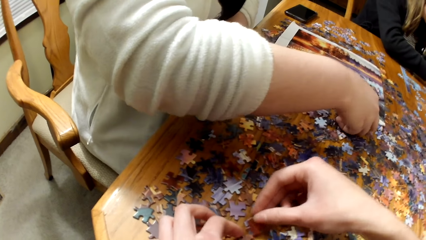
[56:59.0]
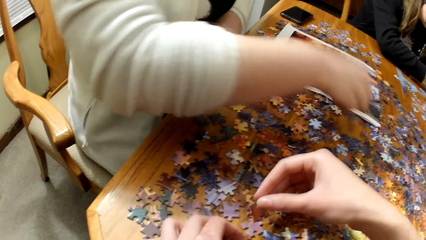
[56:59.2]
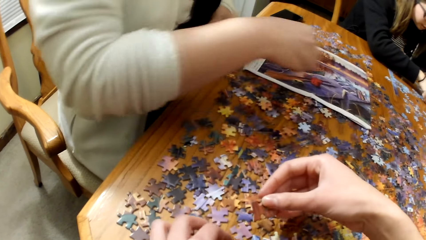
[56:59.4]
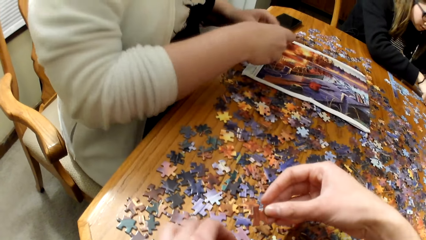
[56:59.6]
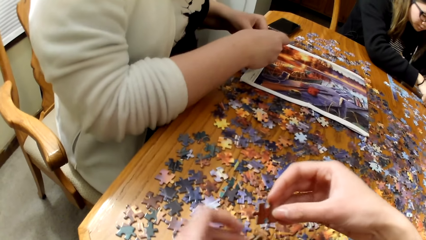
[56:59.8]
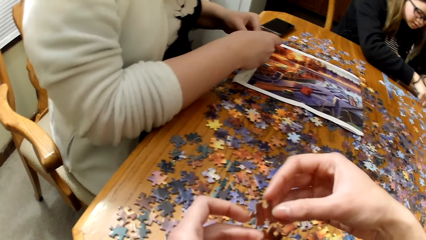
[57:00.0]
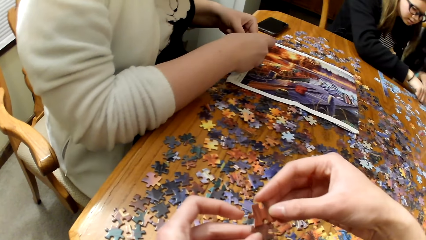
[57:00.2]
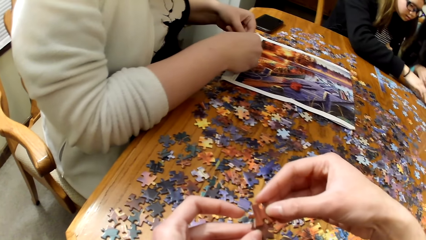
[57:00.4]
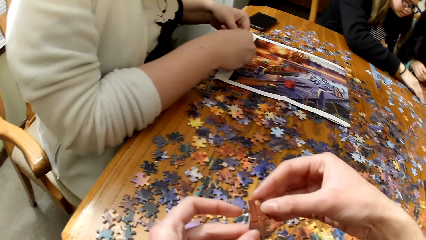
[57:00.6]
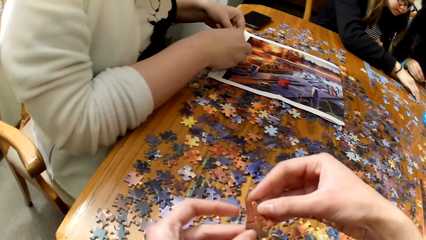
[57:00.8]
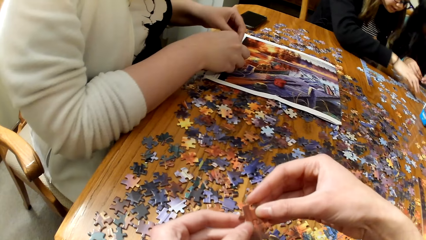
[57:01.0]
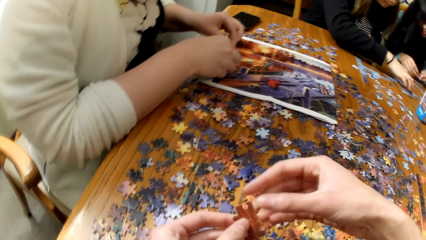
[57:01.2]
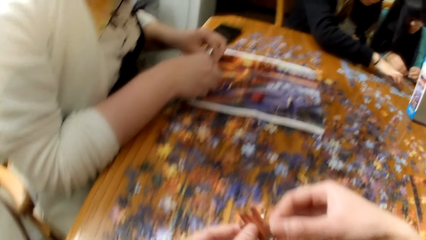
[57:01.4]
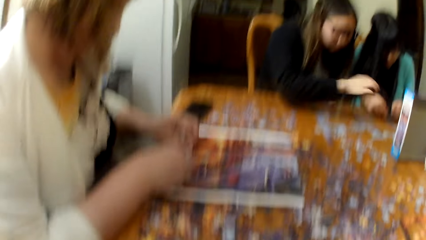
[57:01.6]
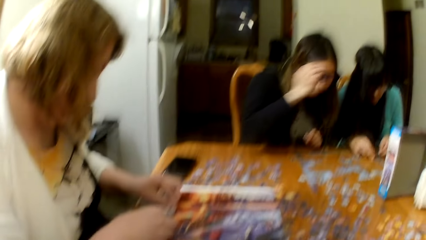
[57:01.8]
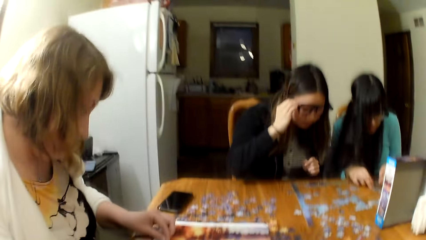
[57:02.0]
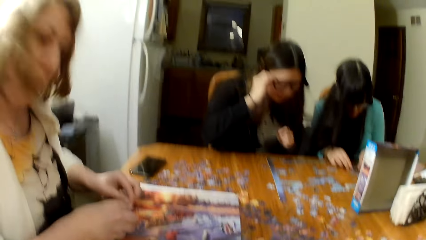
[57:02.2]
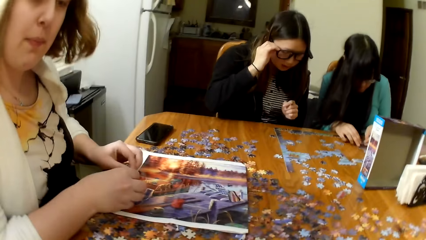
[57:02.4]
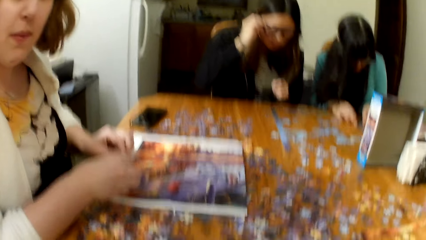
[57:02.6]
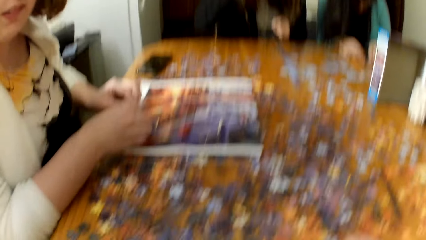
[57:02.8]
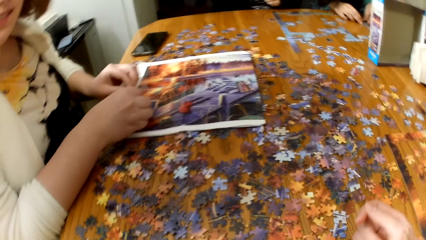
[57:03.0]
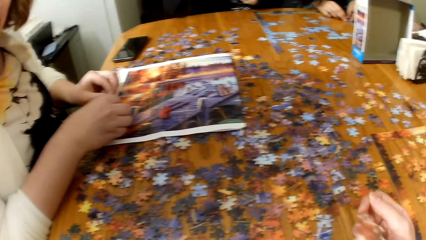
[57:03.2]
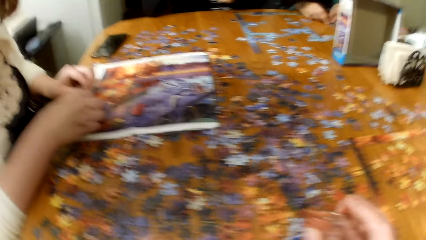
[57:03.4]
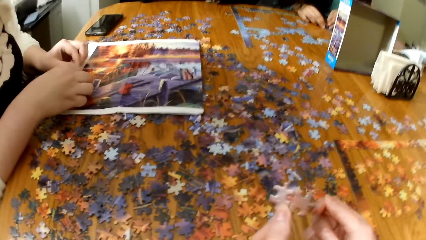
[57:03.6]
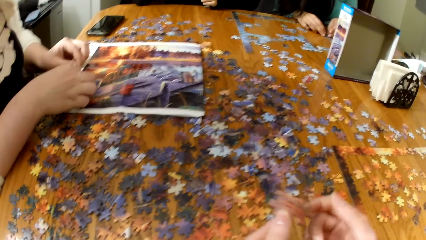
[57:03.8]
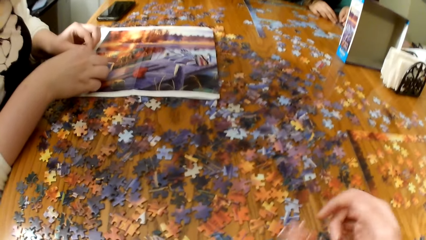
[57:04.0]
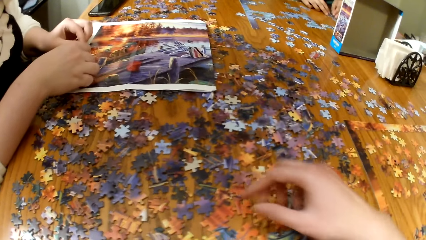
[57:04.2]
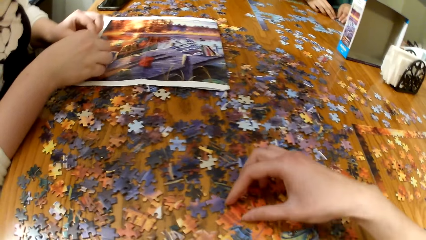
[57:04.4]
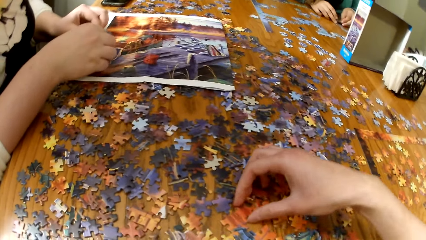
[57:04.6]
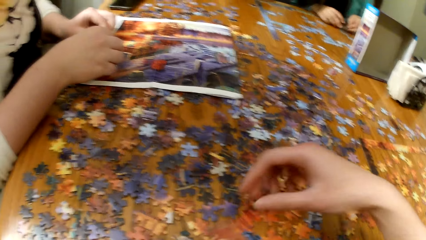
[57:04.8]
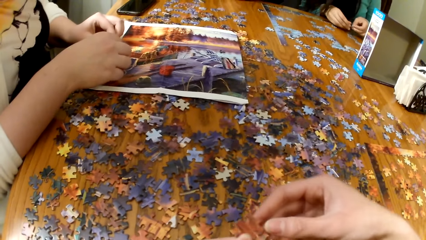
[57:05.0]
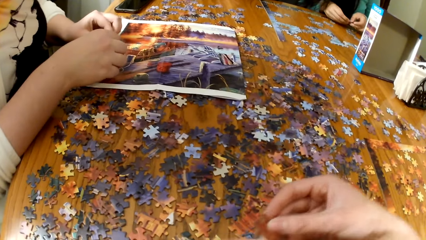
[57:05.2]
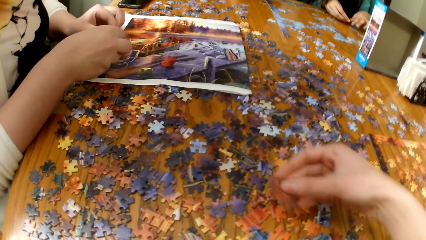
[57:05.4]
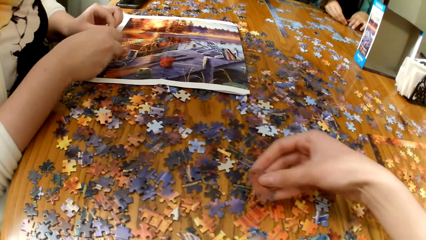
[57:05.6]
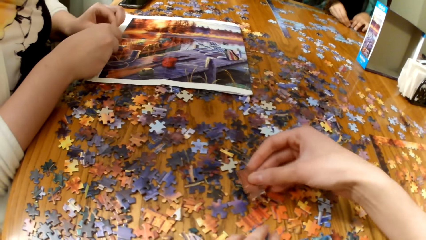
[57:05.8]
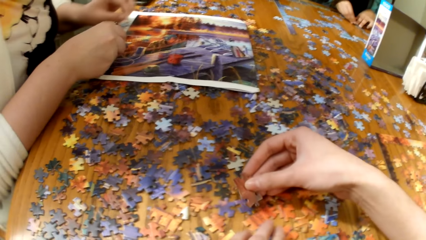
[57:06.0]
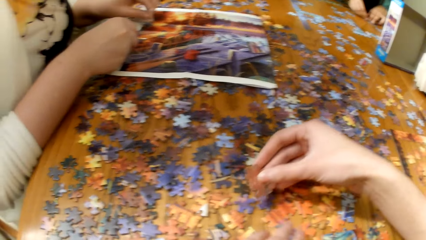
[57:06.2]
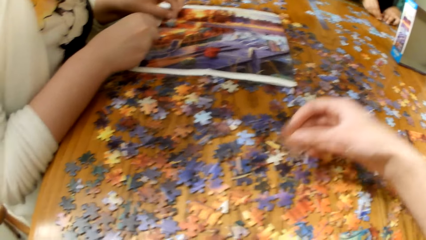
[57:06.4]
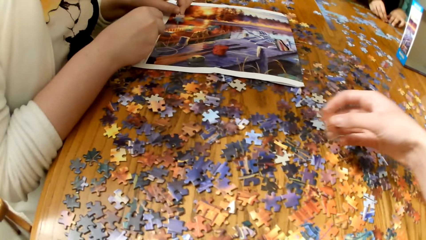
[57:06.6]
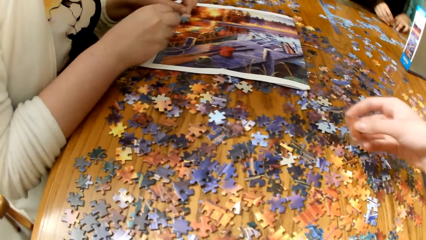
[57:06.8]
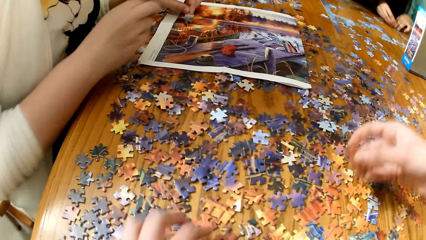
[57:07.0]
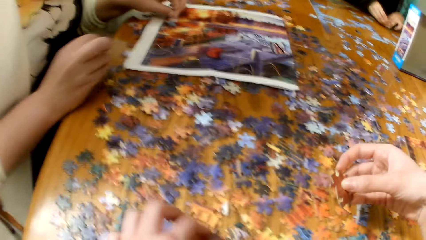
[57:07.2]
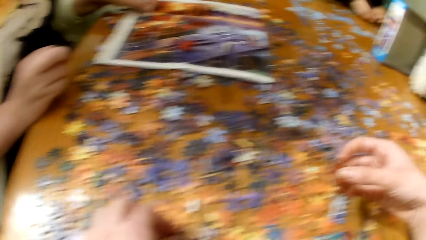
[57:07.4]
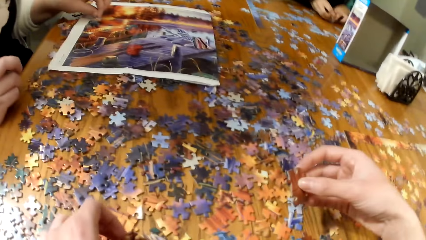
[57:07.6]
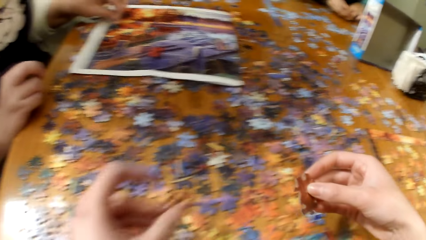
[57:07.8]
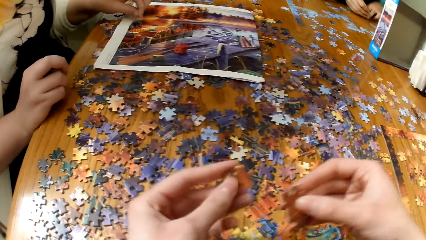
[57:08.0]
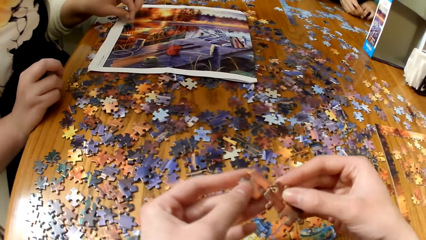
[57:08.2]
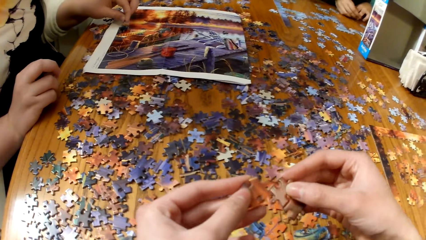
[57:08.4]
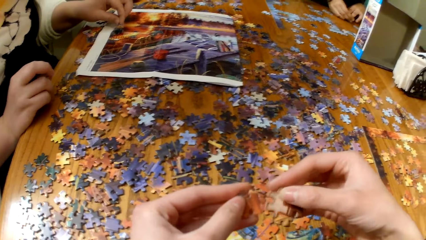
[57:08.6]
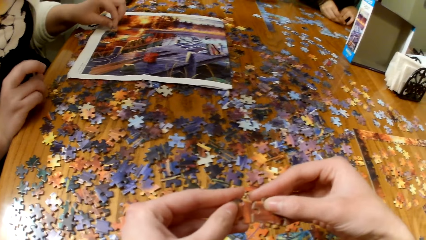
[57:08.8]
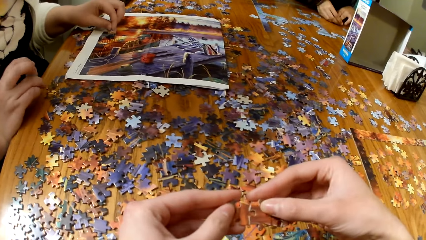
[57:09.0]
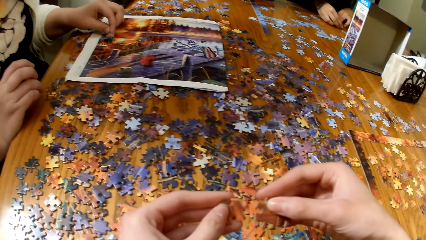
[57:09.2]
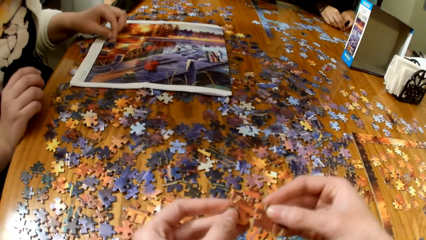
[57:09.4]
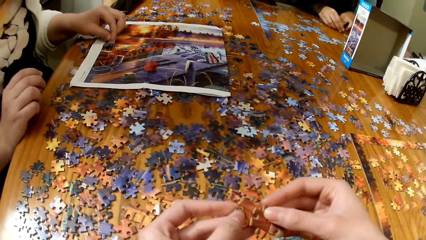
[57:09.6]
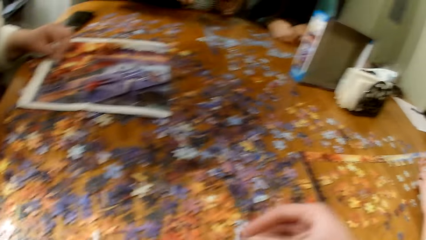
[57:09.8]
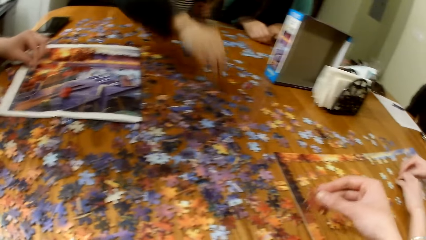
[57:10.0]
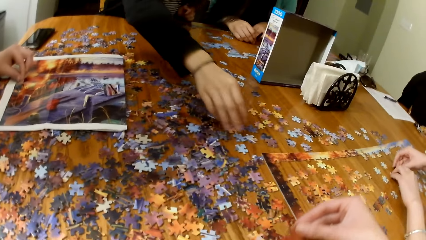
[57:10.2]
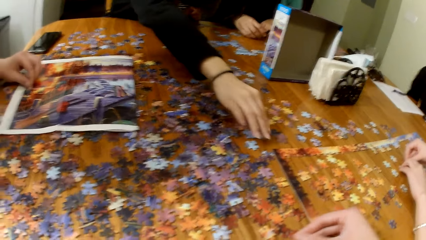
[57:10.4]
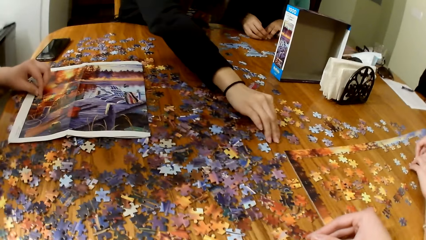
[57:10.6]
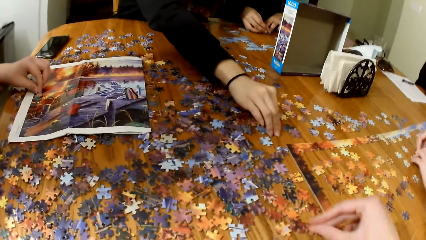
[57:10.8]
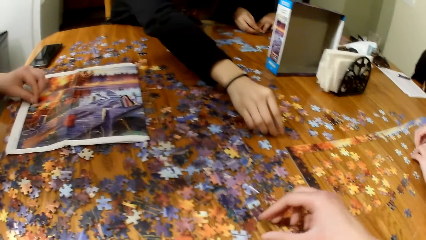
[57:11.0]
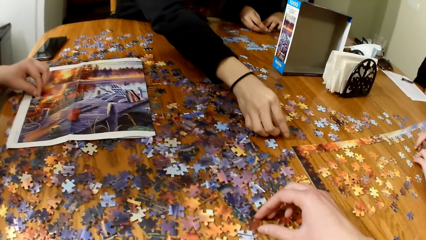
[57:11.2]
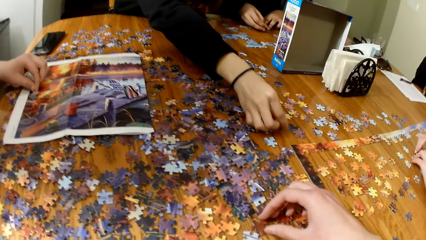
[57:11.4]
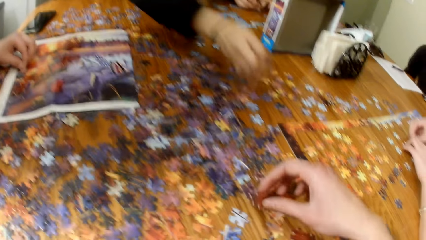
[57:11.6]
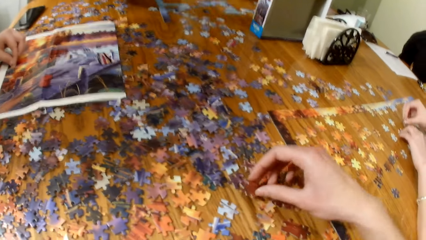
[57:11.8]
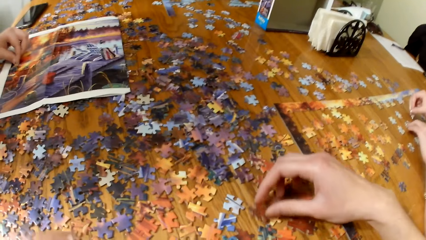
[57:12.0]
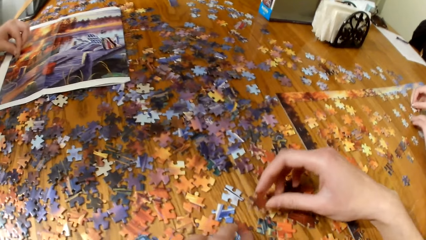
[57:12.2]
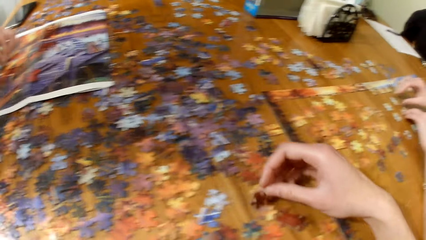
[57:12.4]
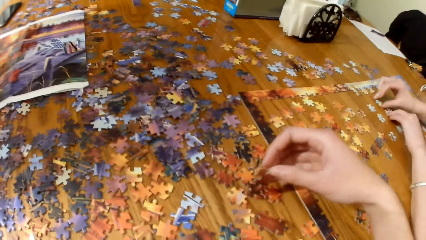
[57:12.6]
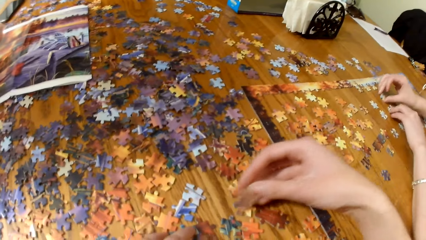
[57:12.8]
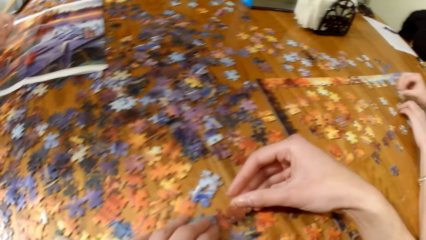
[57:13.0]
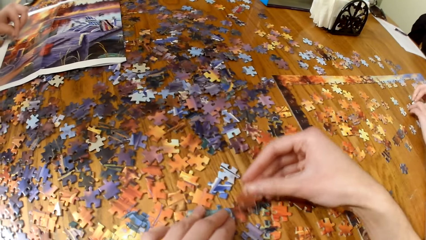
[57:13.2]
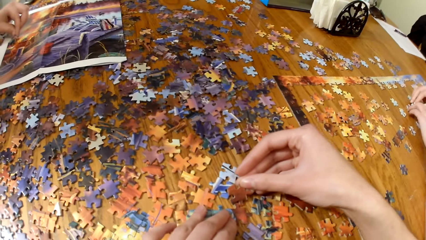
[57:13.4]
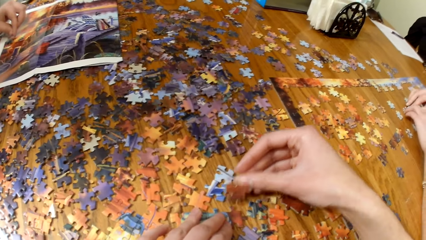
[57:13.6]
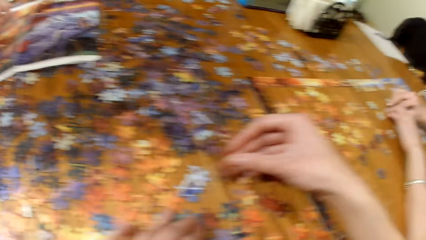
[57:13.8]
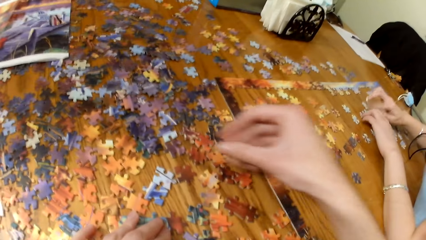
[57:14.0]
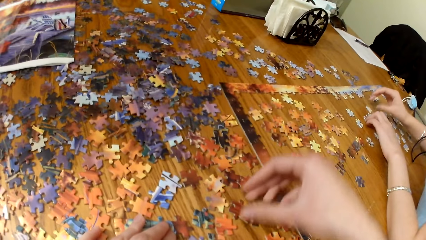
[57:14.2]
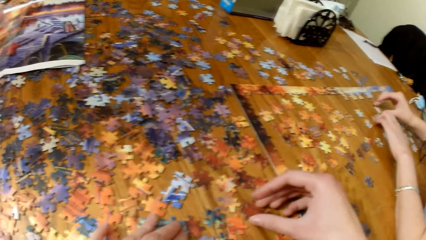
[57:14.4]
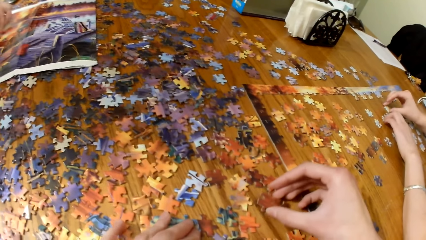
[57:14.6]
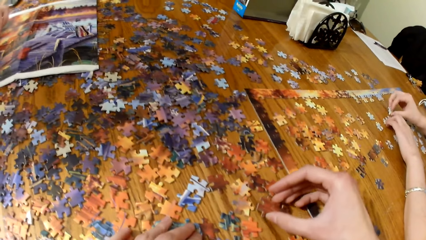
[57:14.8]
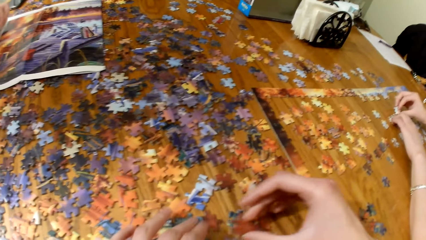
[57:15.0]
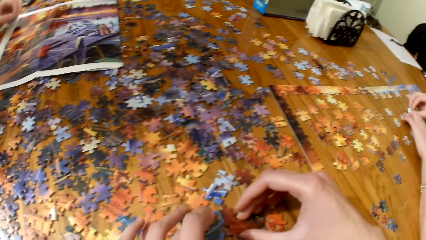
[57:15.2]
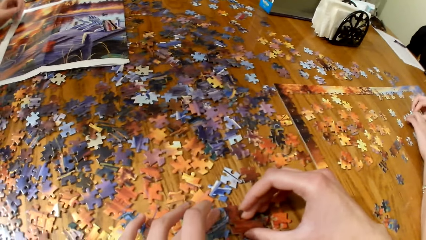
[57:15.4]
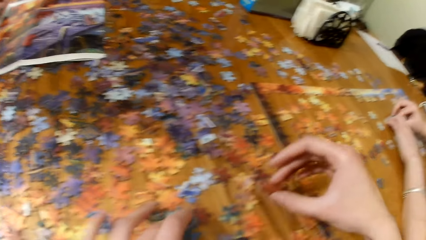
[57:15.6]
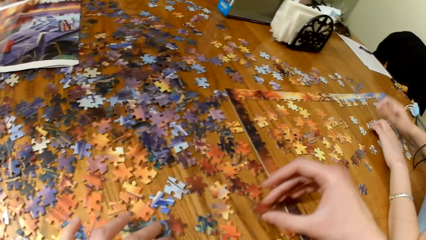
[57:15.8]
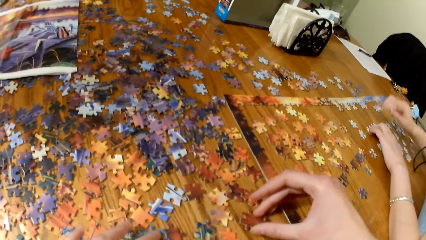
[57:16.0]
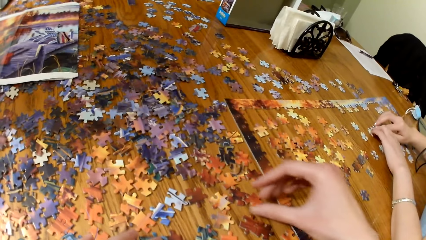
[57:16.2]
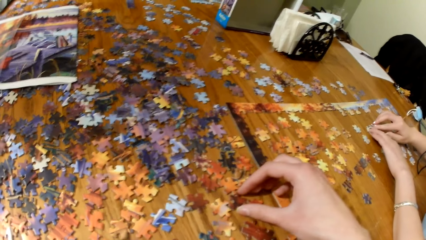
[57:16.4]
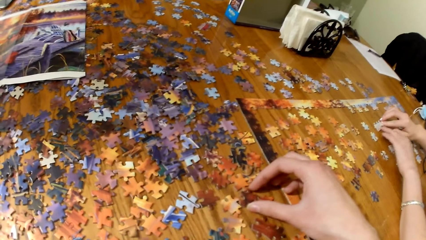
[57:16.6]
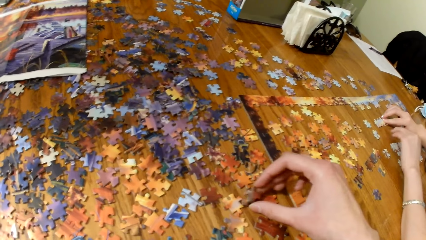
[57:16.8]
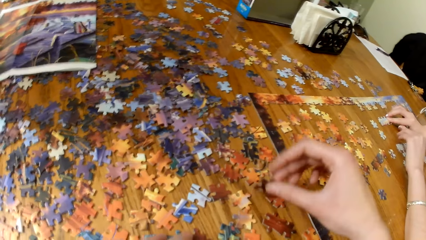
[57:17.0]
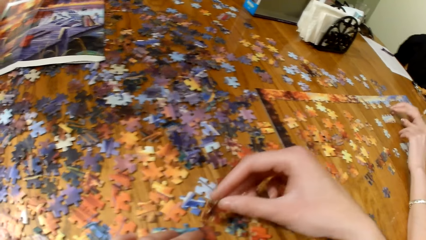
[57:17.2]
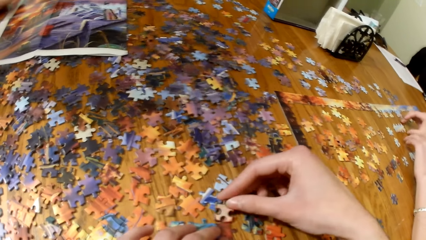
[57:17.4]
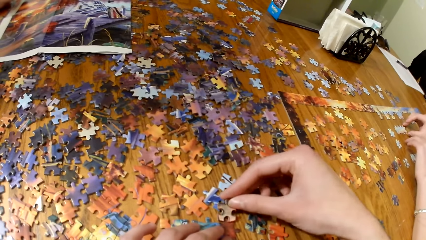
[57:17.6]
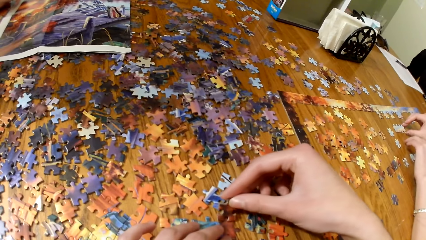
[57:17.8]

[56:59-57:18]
The camera wearer plays the jigsaw puzzle. They put the puzzle together. A woman puts the puzzle together. The woman picks up the jigsaw puzzle piece. The camera wearer plays the jigsaw puzzle.
